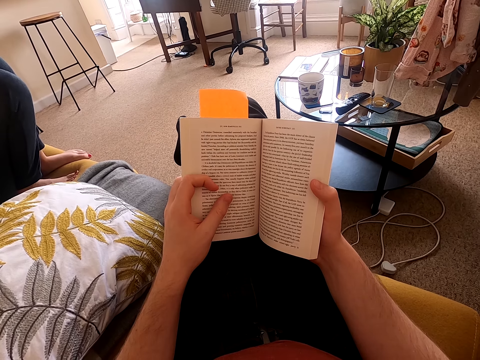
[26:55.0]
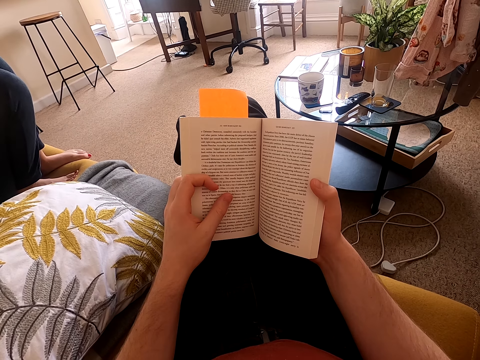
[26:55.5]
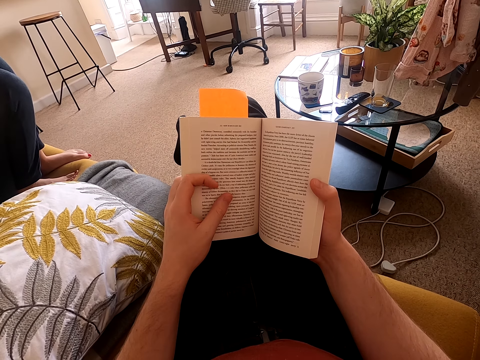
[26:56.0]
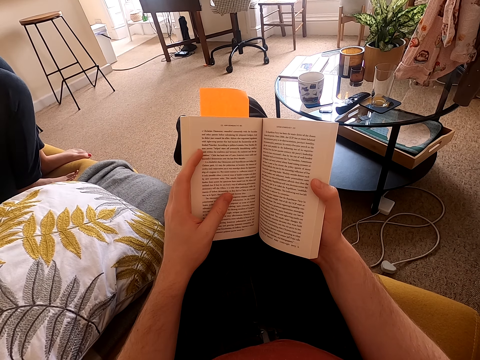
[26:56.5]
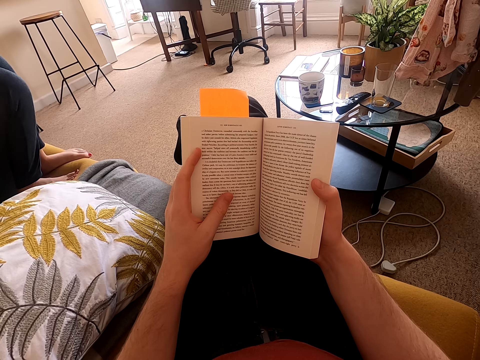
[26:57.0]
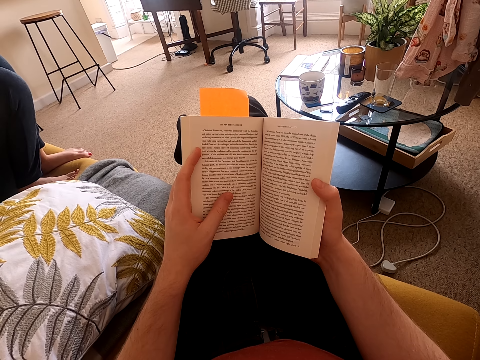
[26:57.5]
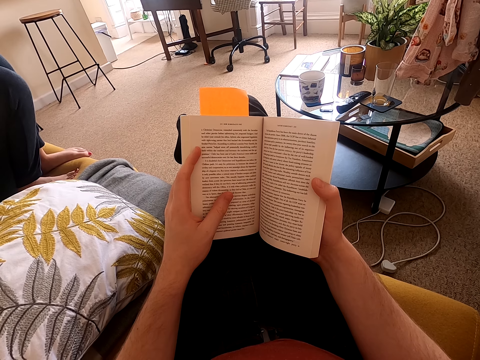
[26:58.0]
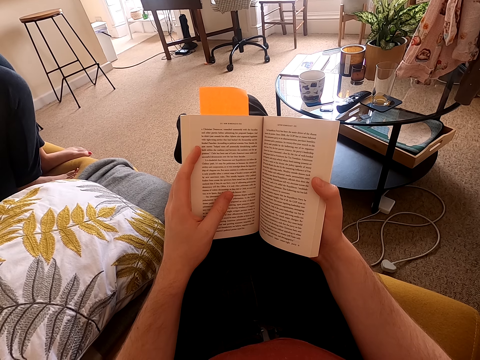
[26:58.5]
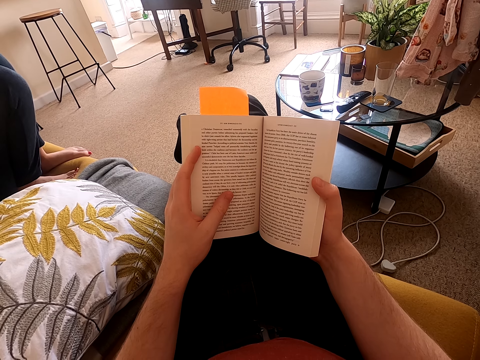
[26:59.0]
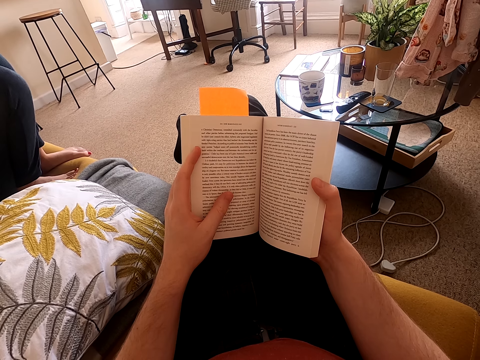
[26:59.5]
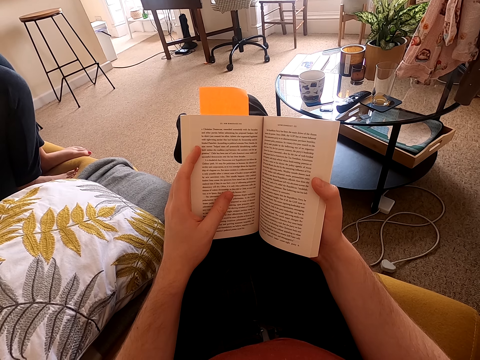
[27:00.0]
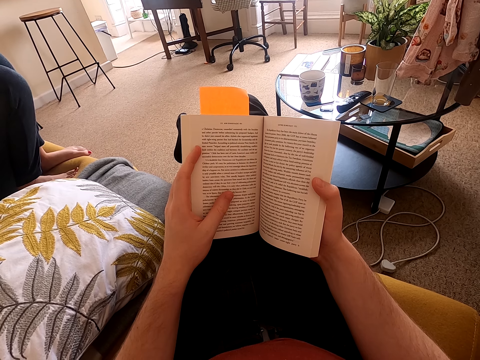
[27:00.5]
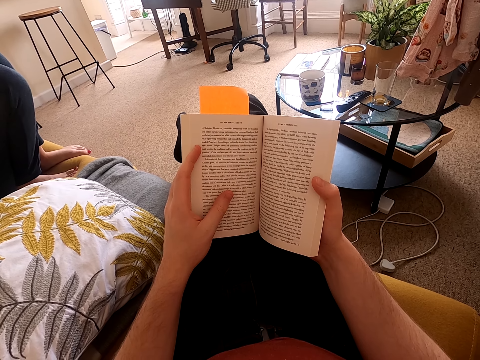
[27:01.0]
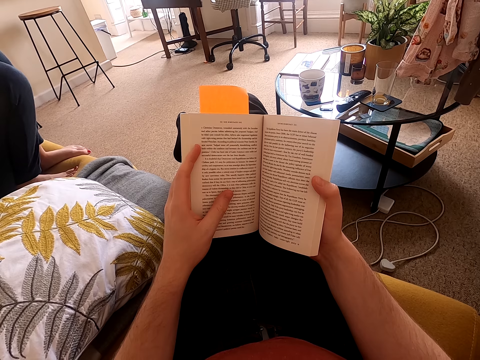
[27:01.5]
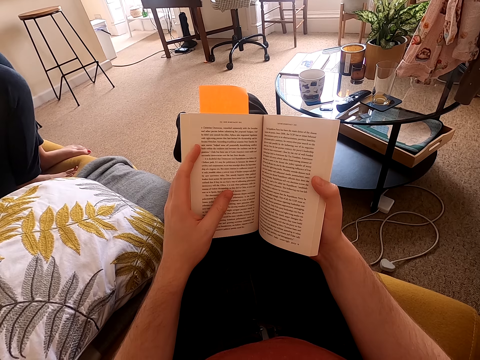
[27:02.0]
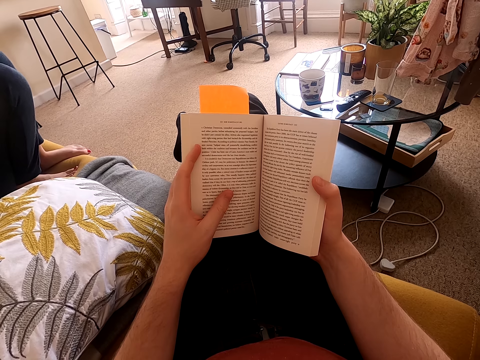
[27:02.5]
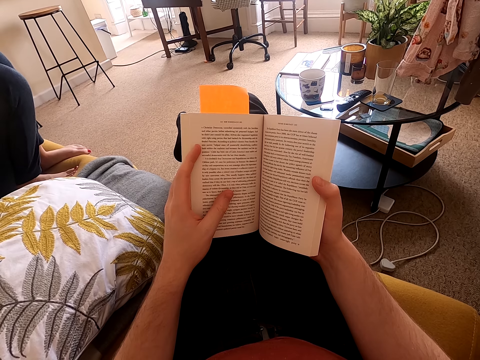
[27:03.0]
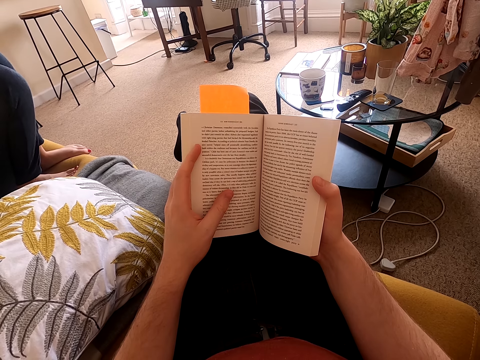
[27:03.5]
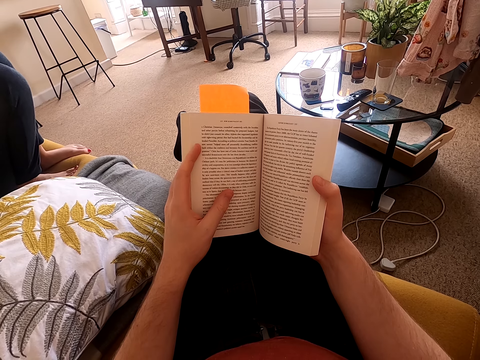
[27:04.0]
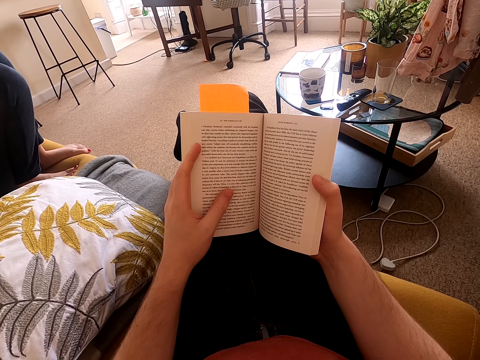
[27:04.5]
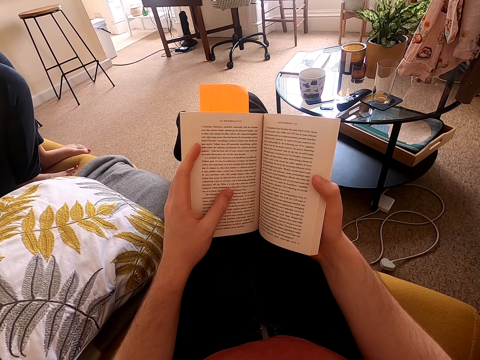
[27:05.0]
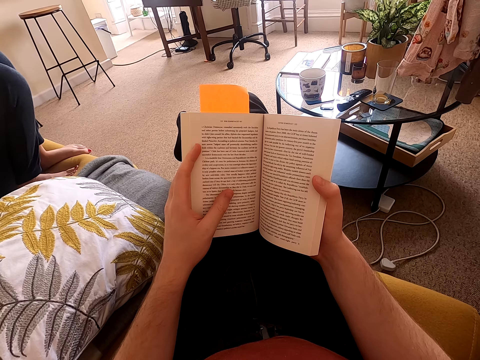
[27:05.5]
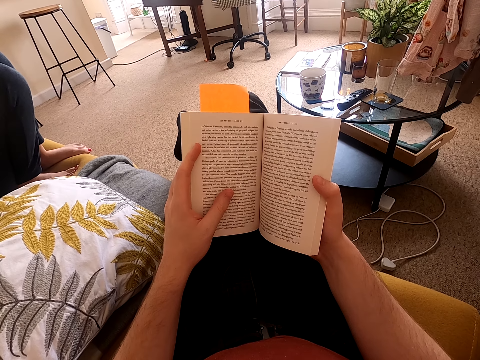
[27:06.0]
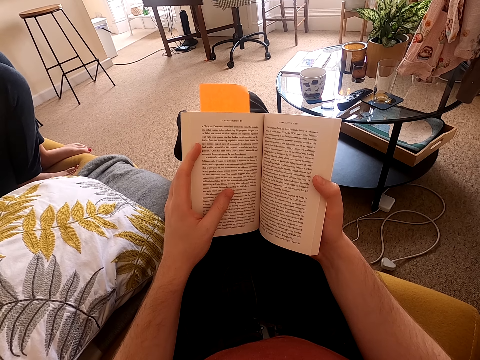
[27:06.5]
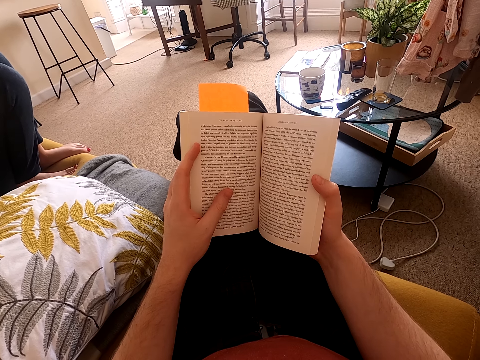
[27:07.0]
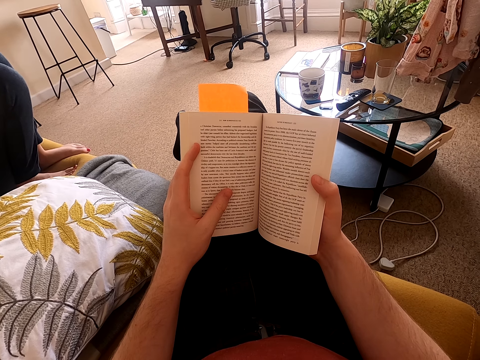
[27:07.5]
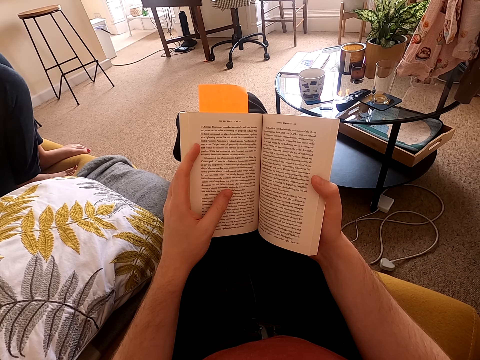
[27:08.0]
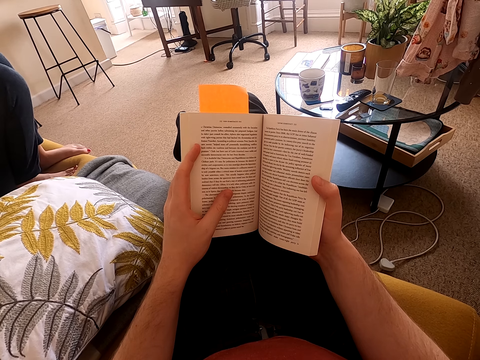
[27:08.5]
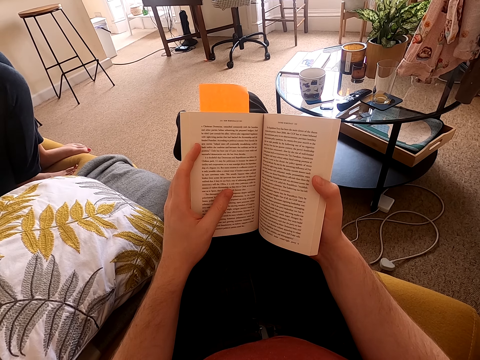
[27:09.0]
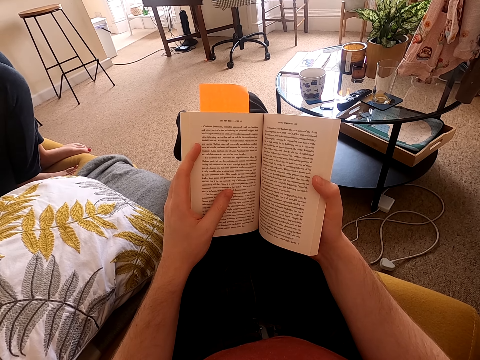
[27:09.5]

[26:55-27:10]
The camera wearer moves his left index finger on a book. He reads the book. He holds the book with both hands.

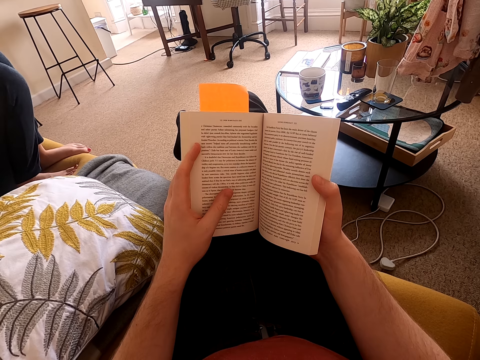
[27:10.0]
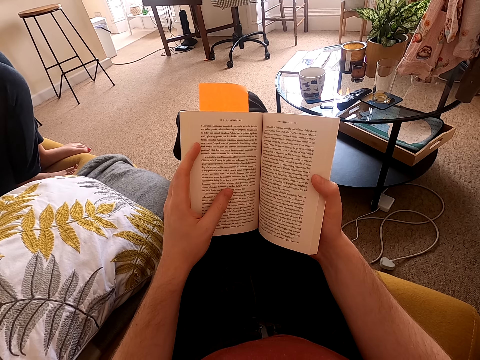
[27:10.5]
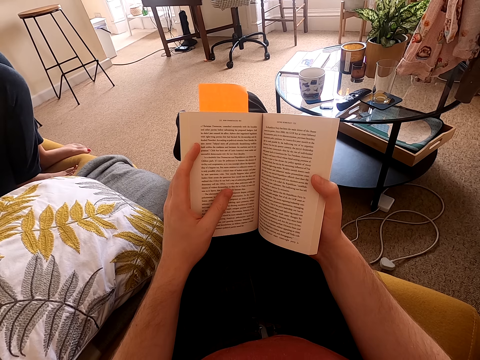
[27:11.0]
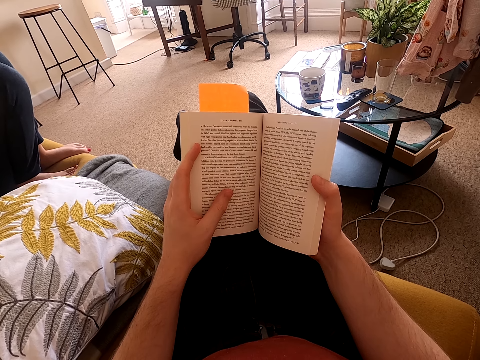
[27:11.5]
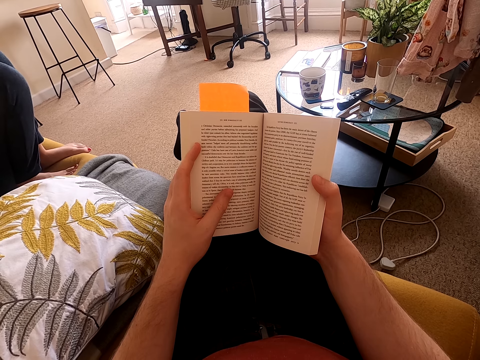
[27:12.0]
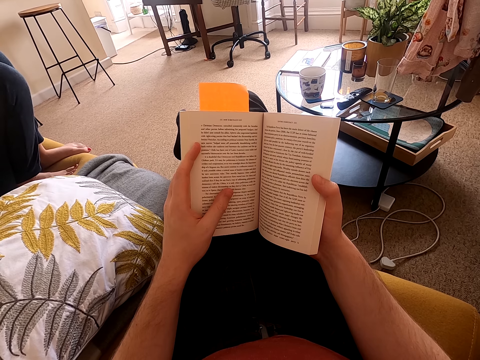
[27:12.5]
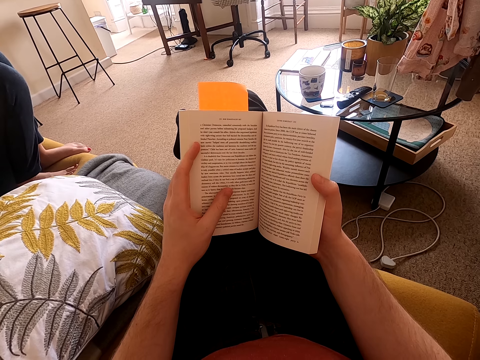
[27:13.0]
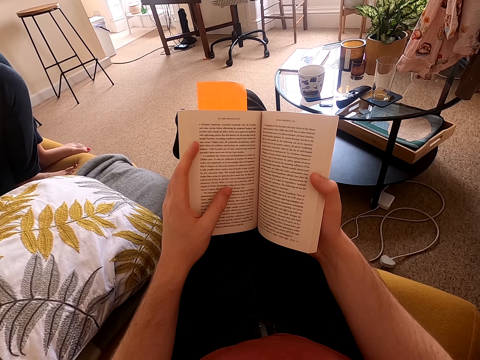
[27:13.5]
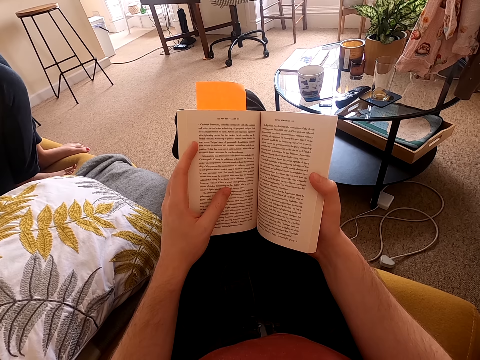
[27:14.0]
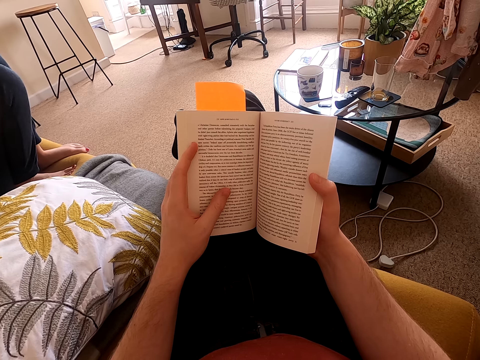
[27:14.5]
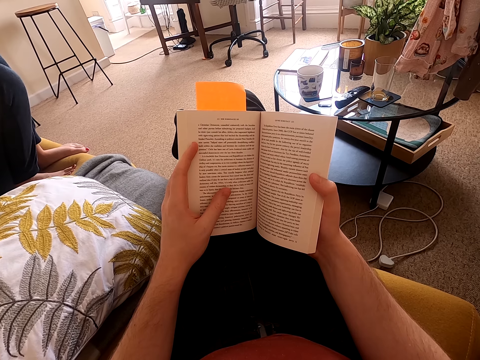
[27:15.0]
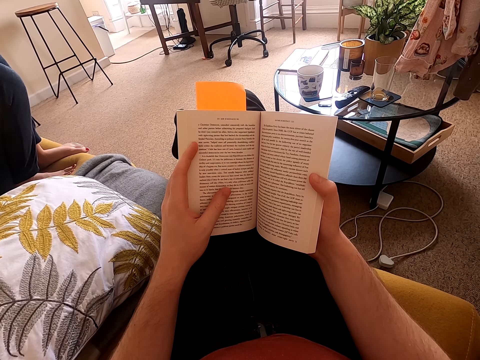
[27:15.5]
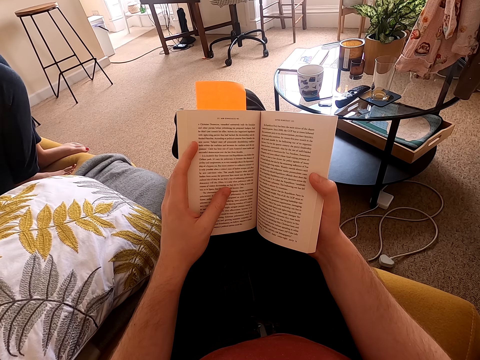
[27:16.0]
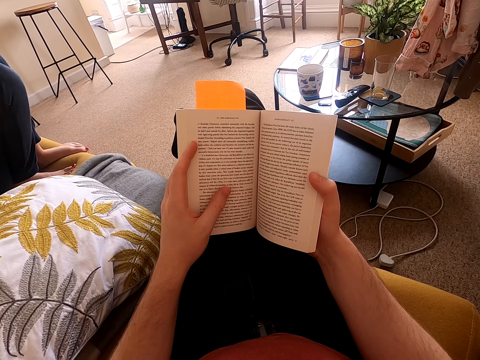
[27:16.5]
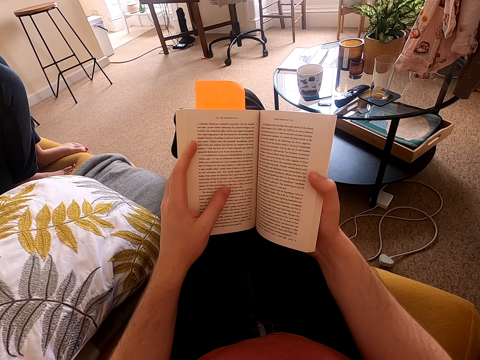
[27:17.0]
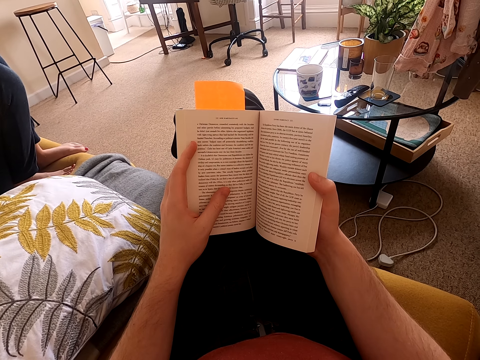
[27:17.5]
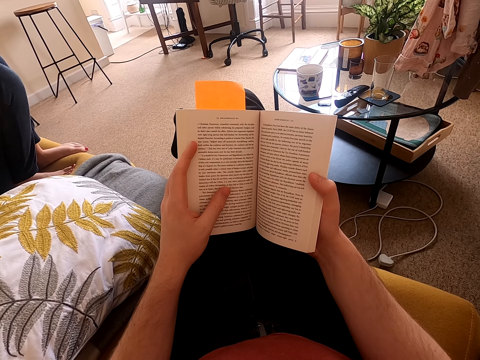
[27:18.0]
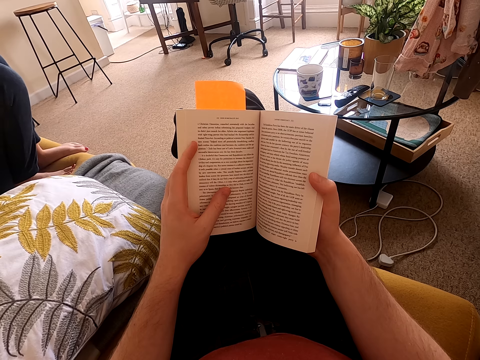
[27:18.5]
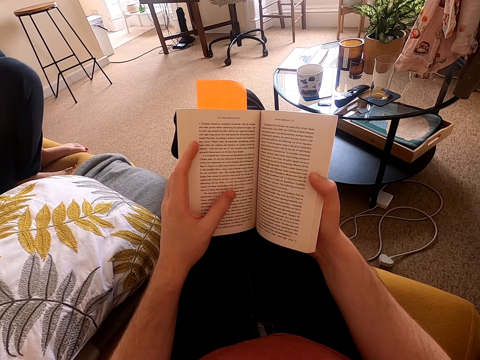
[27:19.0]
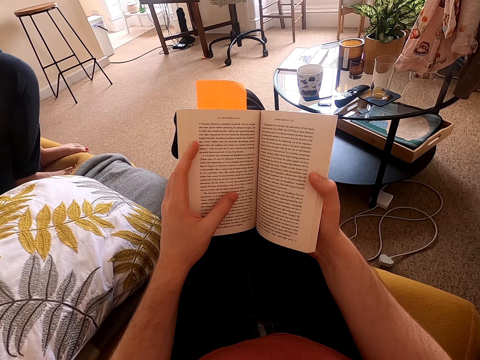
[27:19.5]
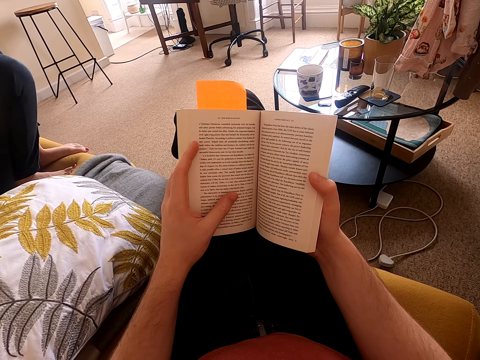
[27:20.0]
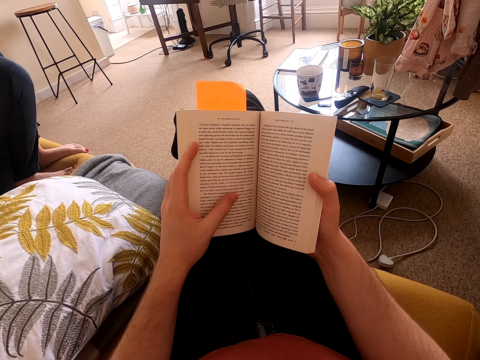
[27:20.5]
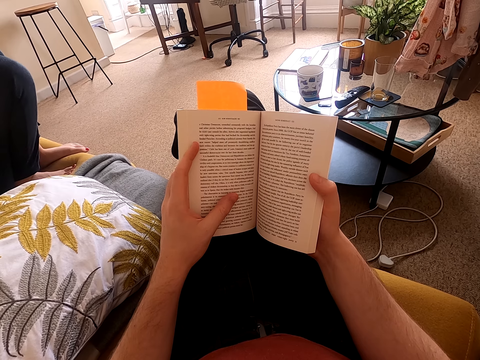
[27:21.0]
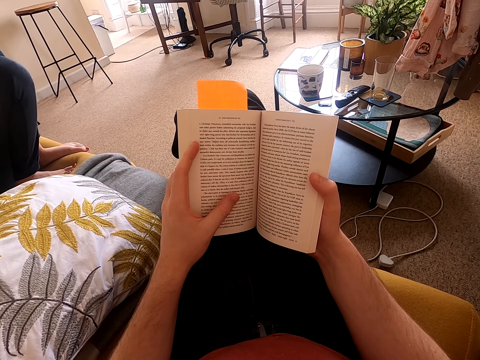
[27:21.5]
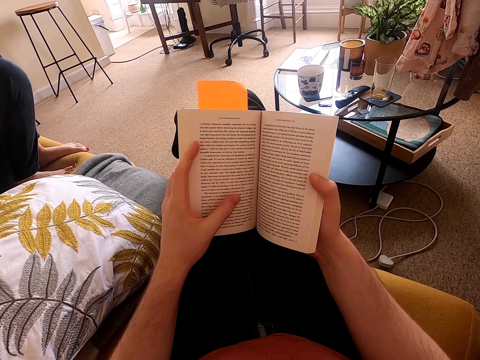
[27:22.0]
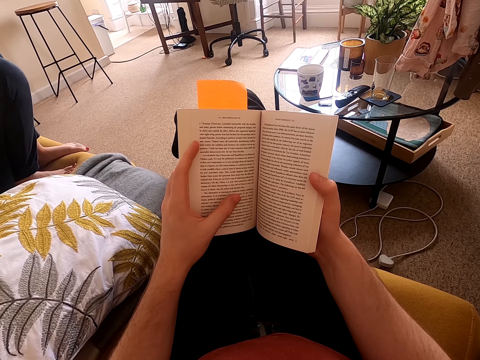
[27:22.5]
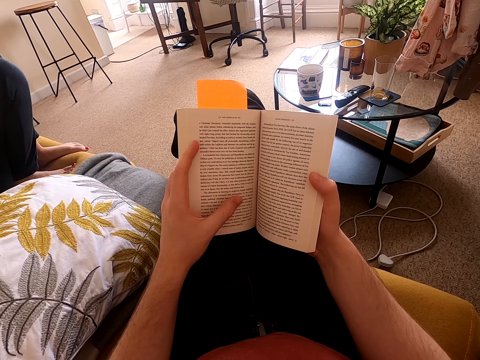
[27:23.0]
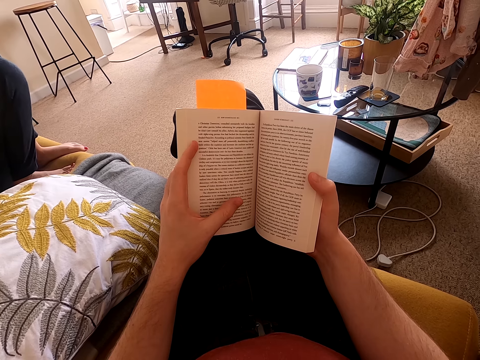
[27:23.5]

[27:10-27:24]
A lady adjusts herself on a couch. The camera wearer reads a book.
